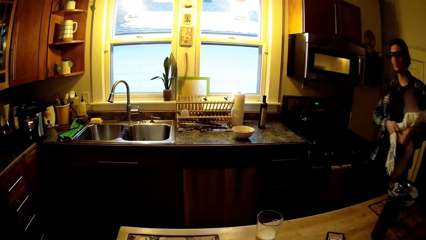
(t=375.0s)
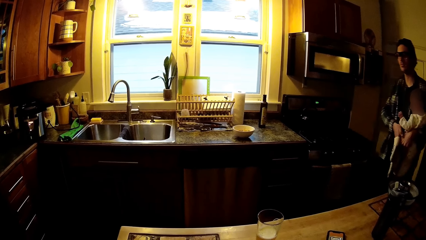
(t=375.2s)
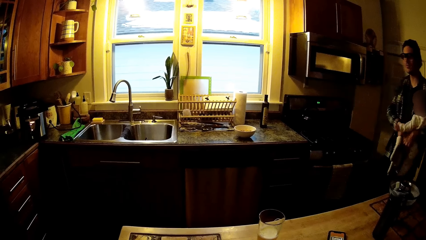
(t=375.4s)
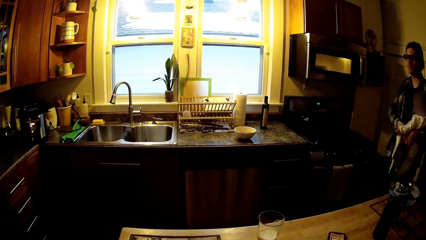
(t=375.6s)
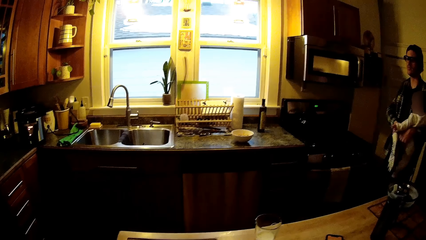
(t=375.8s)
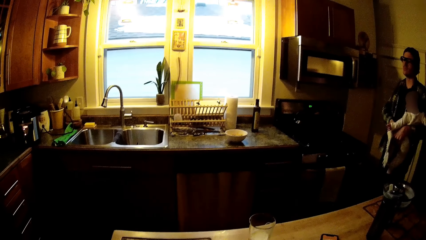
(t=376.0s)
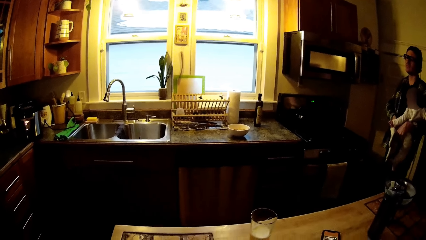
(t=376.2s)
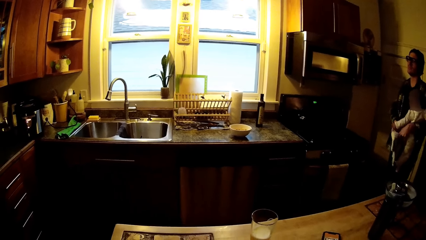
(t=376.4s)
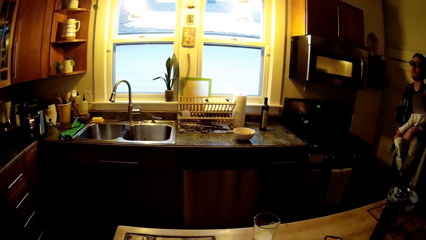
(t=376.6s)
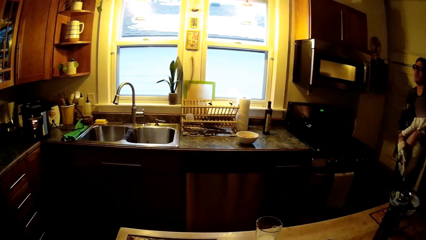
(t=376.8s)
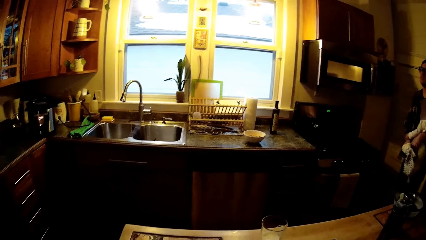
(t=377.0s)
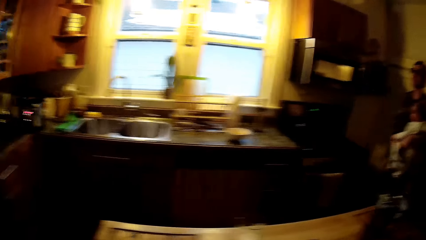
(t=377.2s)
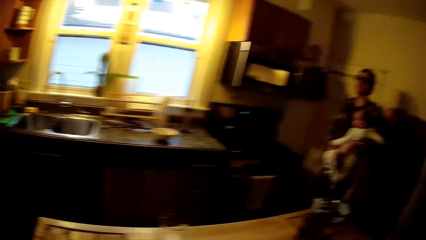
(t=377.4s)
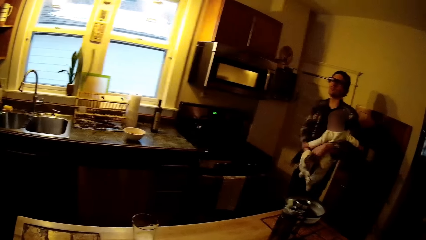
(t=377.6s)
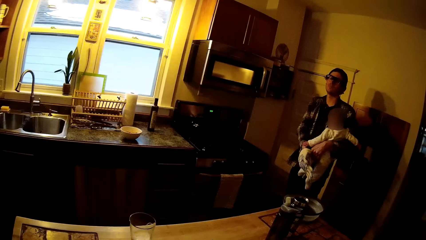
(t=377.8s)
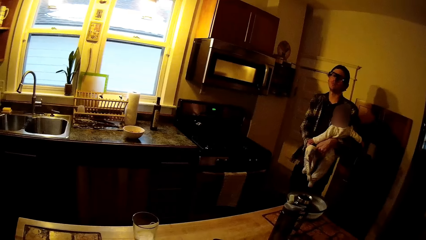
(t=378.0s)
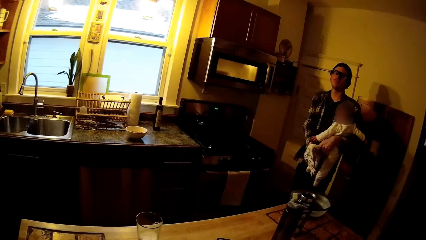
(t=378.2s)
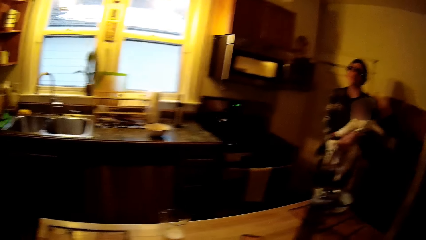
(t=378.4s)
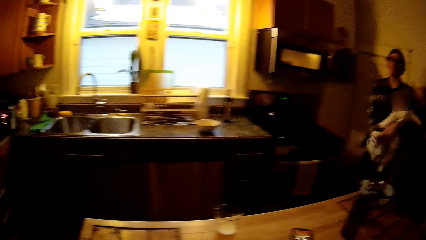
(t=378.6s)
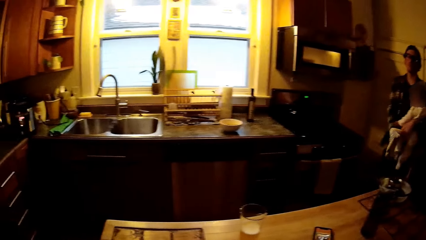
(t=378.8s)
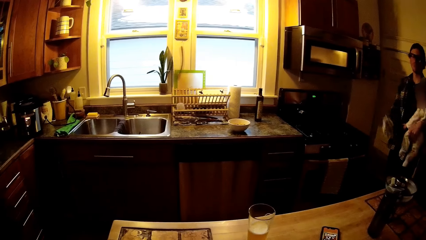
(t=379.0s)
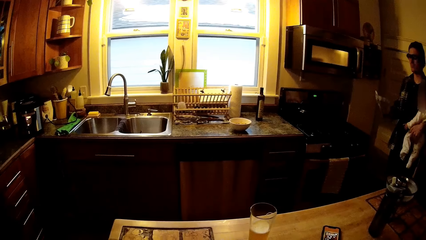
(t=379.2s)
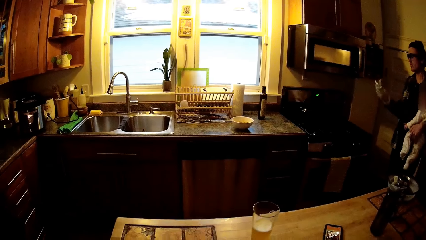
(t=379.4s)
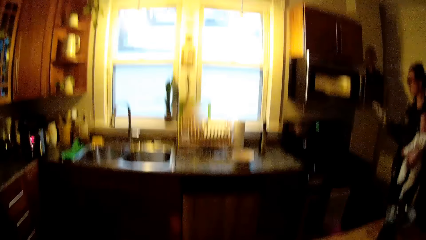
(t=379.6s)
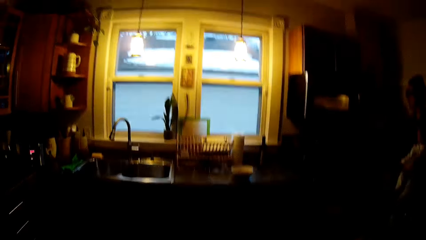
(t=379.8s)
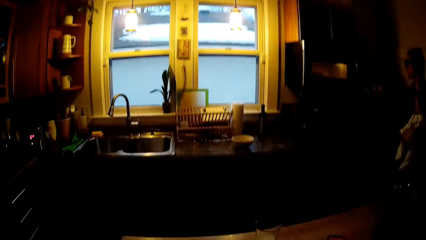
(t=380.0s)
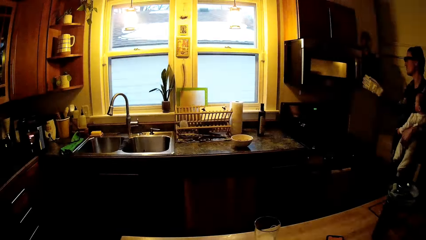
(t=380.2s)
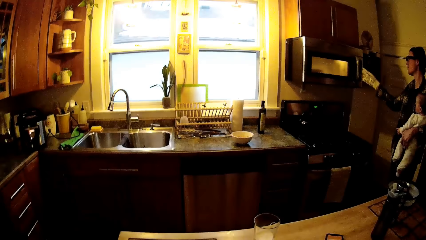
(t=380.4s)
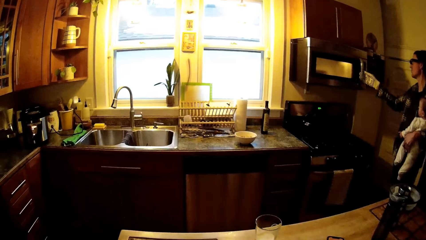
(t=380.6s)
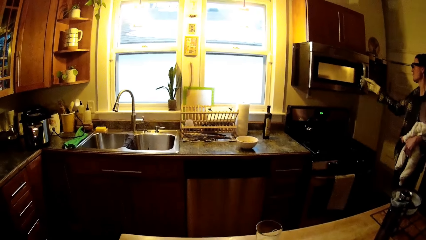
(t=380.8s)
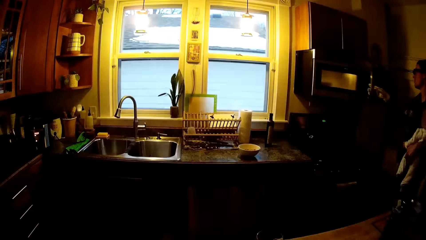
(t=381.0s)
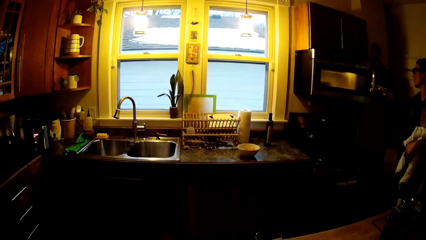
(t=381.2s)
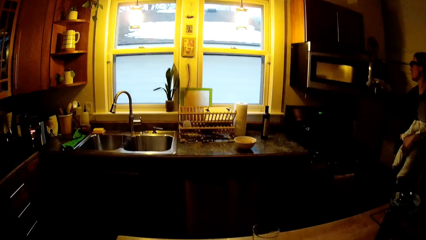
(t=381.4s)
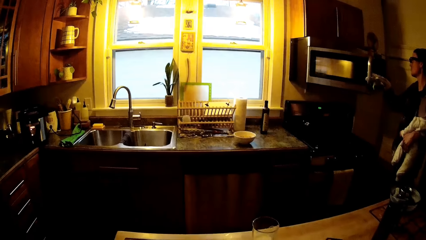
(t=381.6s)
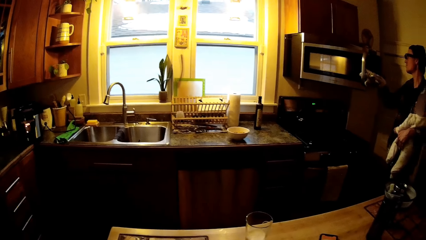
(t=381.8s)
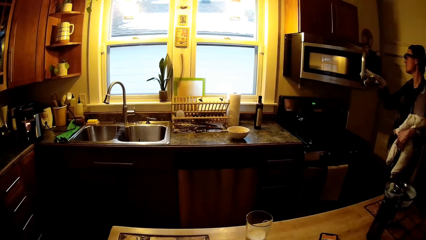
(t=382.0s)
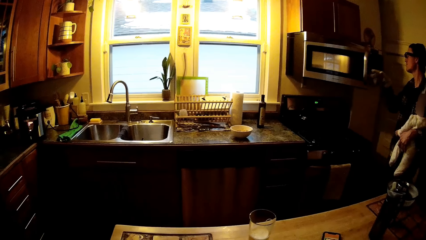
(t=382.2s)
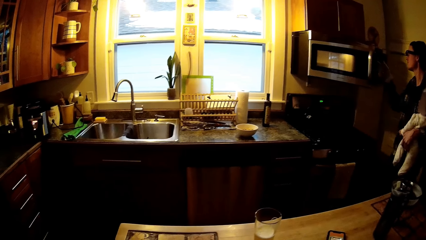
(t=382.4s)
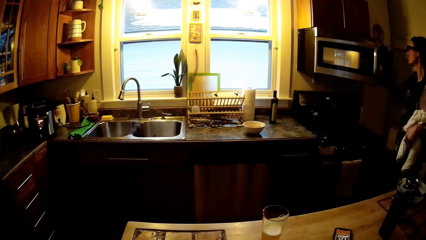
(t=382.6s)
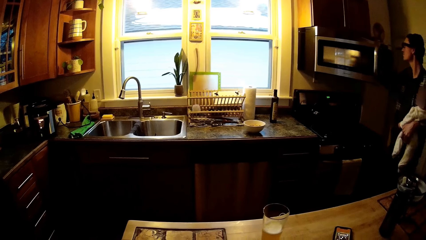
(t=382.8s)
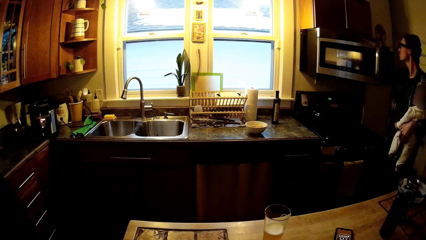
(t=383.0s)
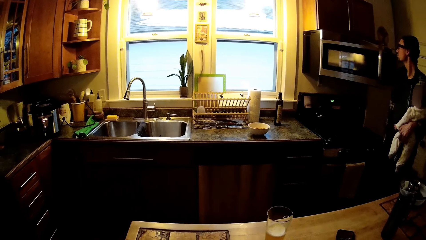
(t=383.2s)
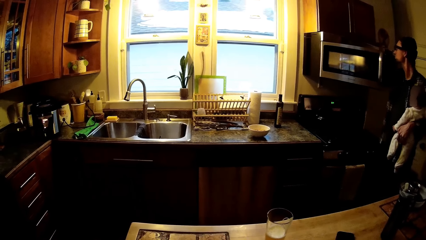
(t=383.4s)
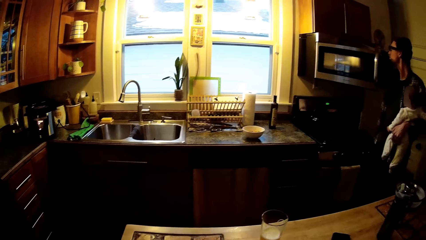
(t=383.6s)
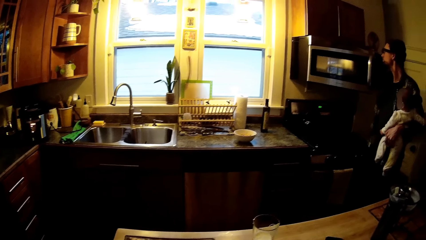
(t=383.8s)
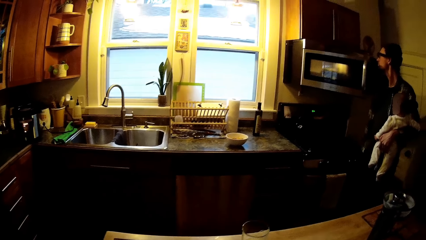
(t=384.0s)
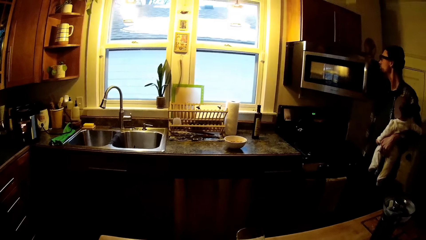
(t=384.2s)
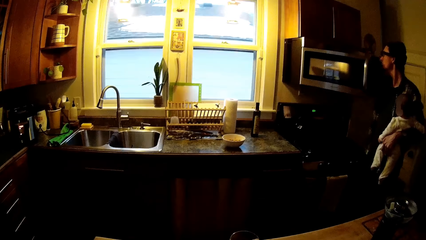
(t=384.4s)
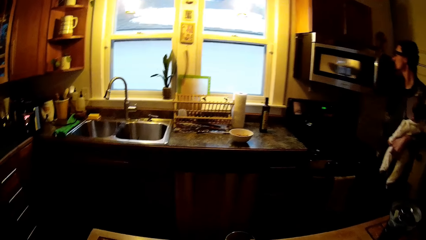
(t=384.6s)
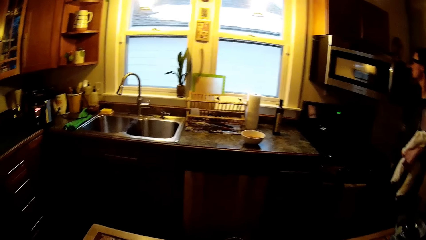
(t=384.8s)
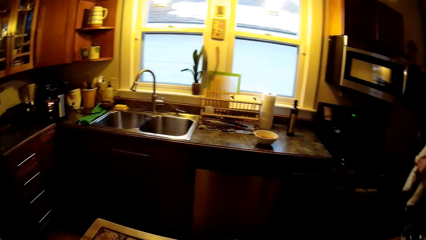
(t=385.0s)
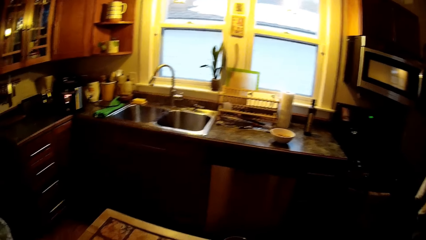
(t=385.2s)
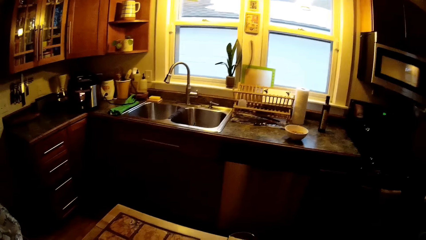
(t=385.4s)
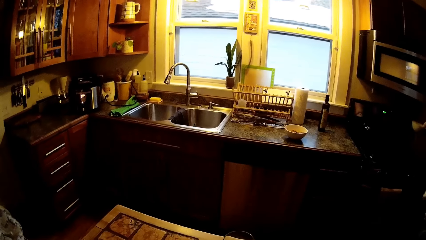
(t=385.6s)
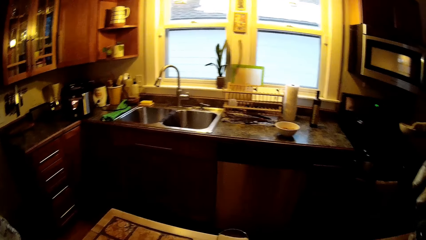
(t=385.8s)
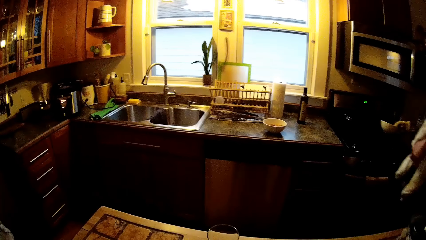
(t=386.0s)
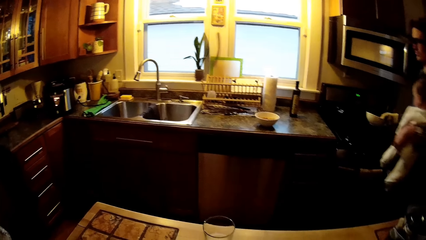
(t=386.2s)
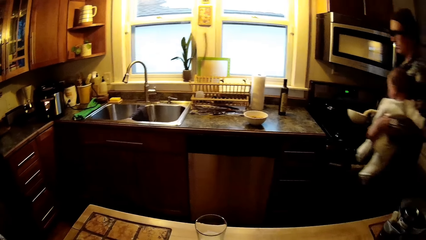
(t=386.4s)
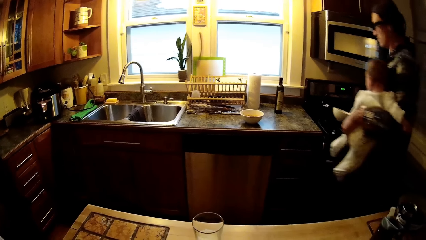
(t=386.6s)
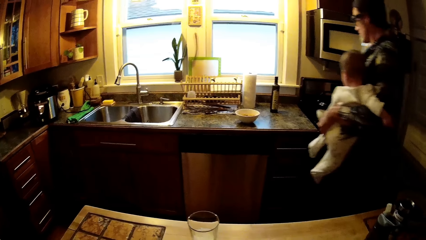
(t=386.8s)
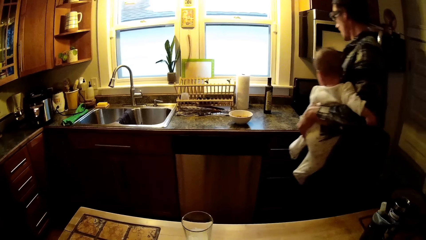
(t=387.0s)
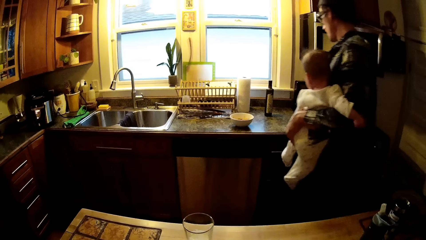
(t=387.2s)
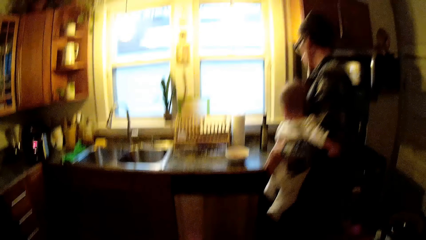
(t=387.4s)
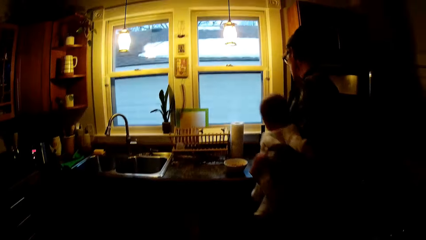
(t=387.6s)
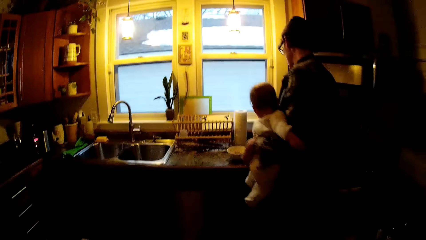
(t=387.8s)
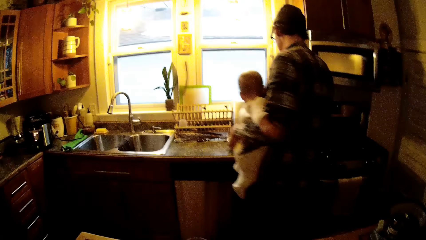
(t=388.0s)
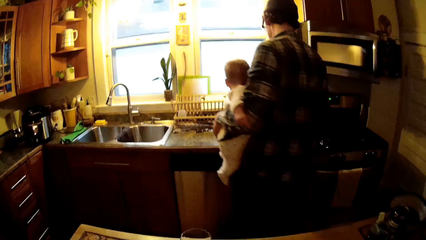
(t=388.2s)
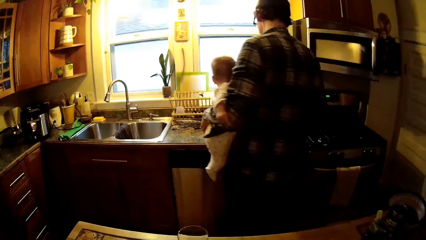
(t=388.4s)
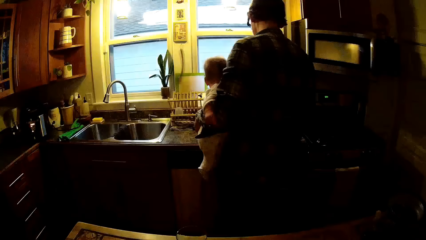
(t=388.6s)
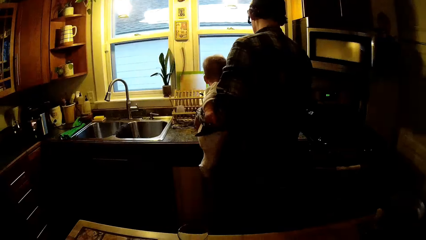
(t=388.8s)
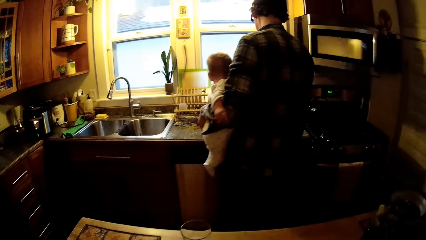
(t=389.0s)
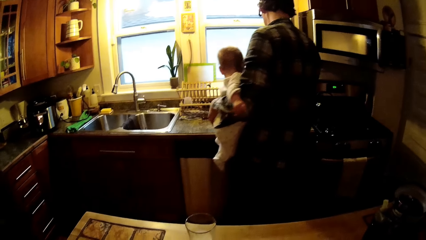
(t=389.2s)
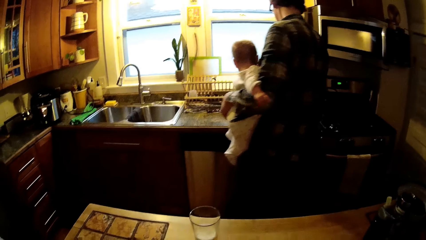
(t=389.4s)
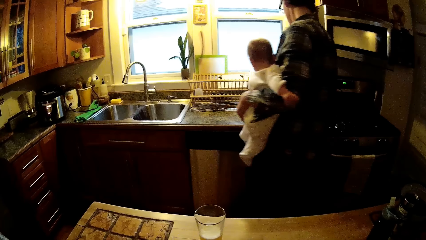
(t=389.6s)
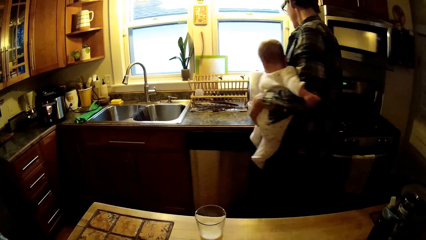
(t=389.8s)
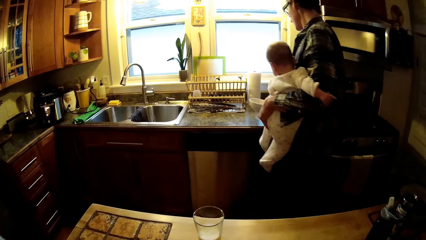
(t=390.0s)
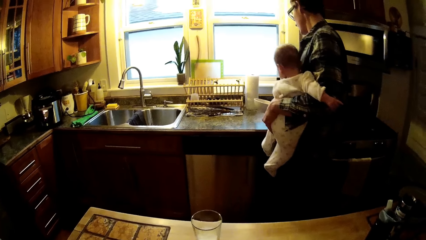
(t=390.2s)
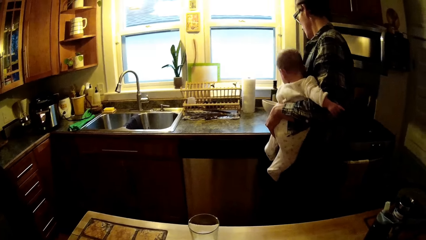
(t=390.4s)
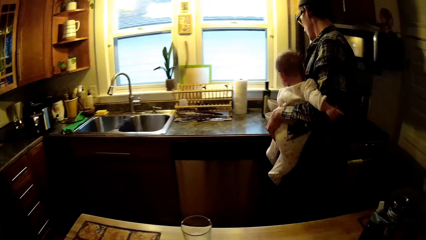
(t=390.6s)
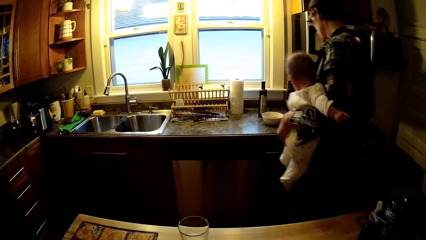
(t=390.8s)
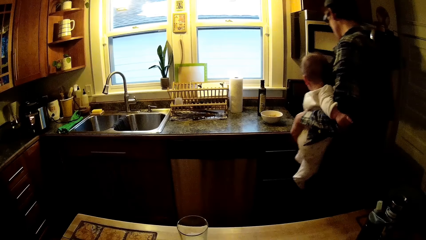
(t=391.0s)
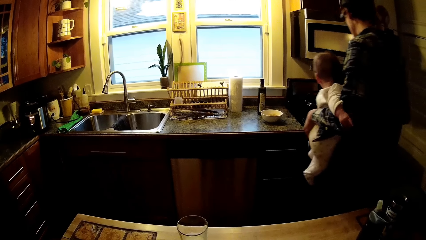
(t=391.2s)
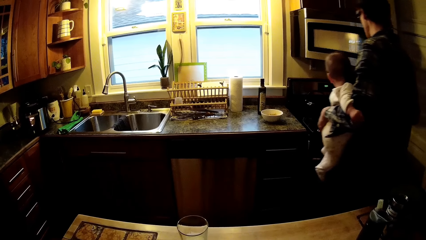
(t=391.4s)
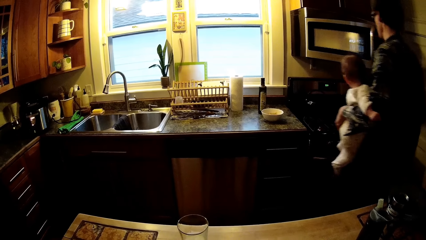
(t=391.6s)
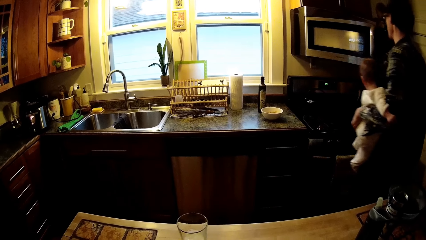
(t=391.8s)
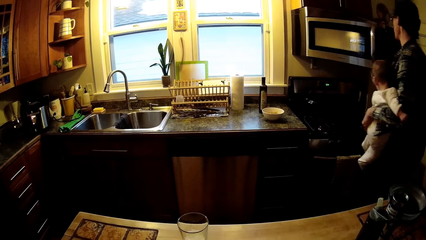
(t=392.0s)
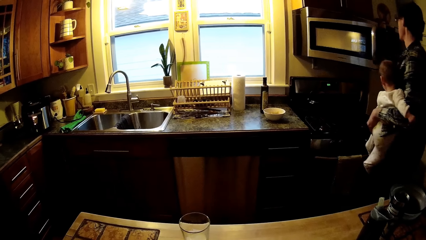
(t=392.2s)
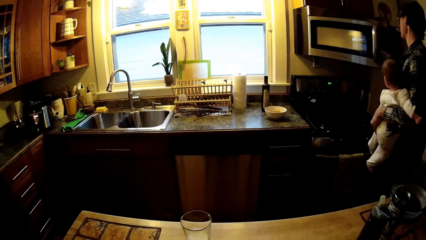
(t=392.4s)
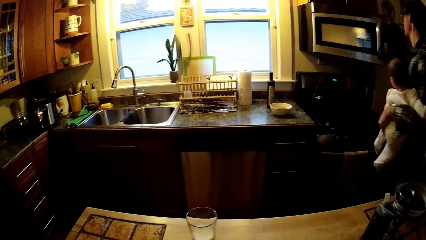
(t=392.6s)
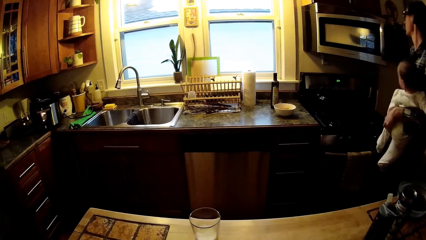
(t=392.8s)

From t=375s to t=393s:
The man wears the gloves on his right hand with his left hand. The camera wearer takes the hand cooker gloves. The man opens the microwave with his gloved right hand, removes a bowl of food from the microwave with his gloved right hand, and drops the bowl of food in his gloved right hand on the kitchen cabinet. The man walks and faces the sink area. The man picks up the bowl of food from the kitchen cabinet with his gloved right hand. The camera wearer takes a bowl.
